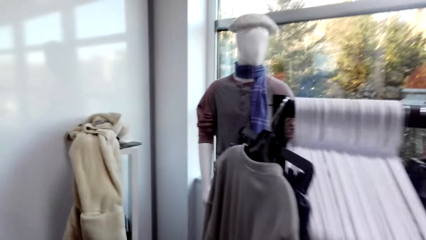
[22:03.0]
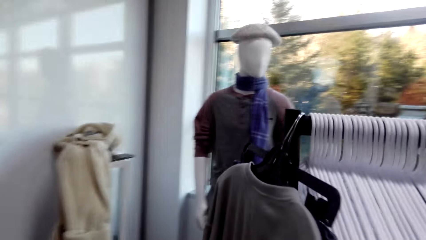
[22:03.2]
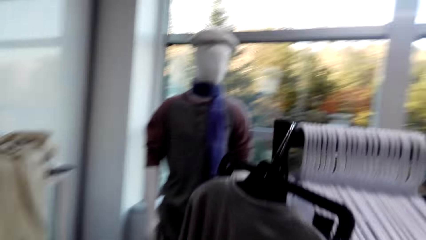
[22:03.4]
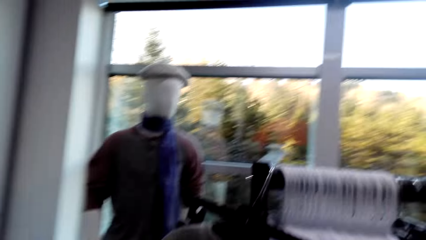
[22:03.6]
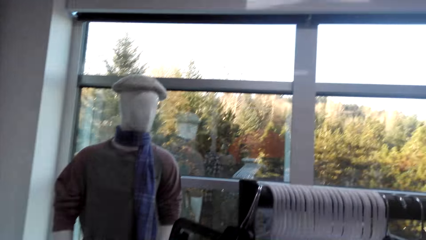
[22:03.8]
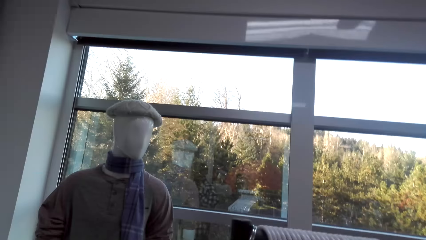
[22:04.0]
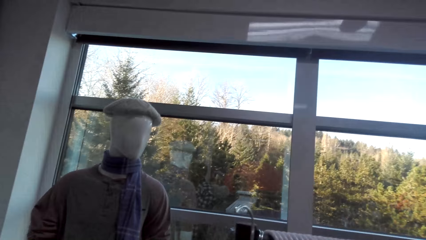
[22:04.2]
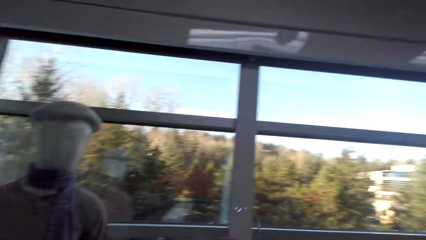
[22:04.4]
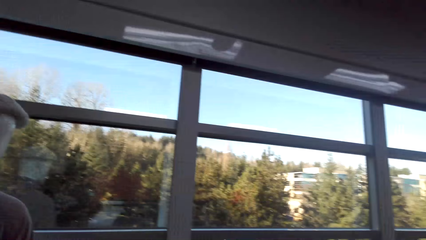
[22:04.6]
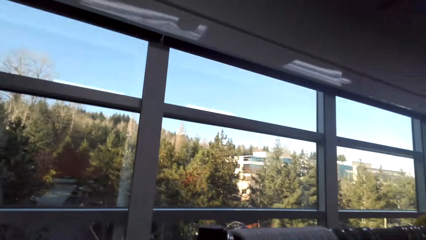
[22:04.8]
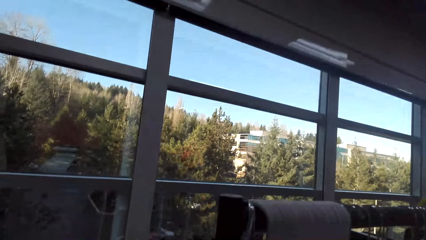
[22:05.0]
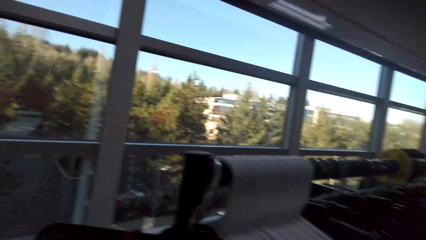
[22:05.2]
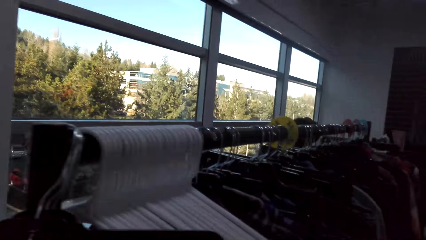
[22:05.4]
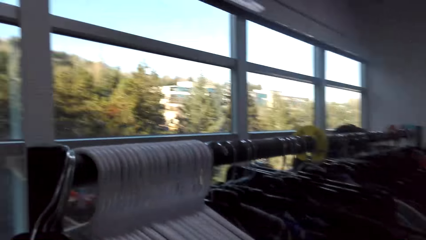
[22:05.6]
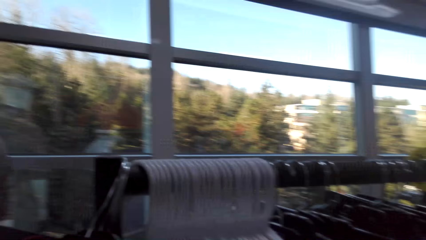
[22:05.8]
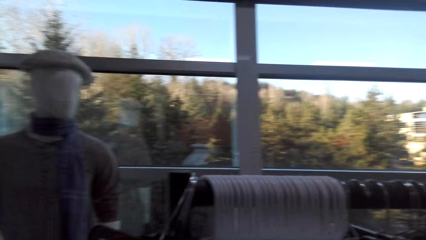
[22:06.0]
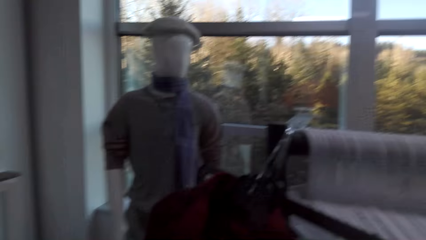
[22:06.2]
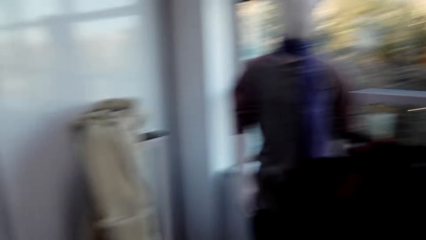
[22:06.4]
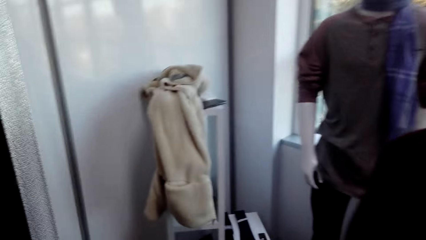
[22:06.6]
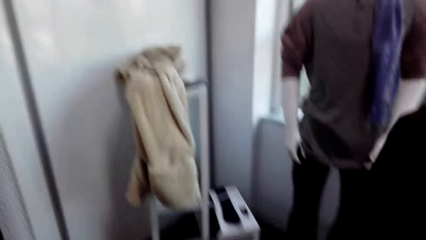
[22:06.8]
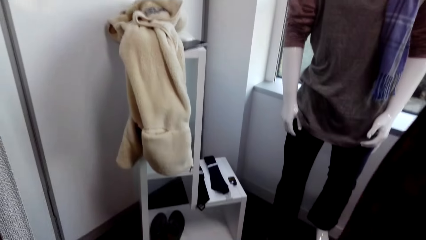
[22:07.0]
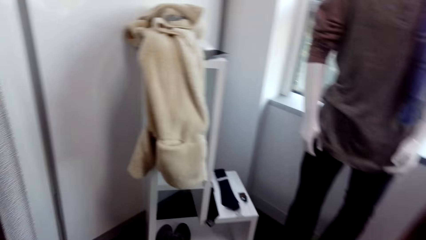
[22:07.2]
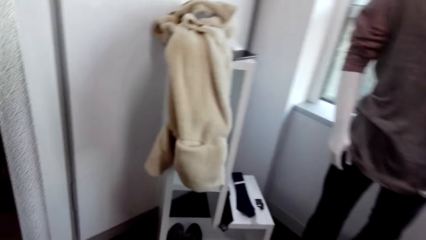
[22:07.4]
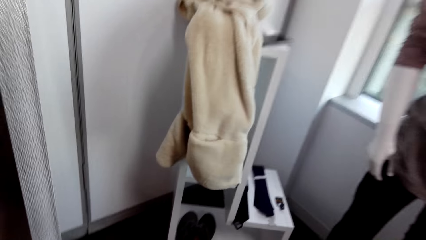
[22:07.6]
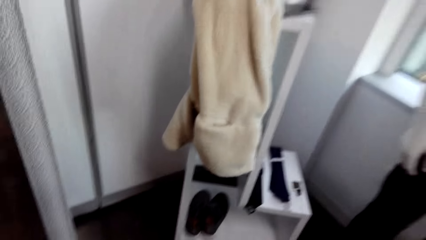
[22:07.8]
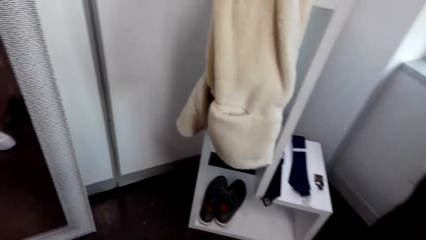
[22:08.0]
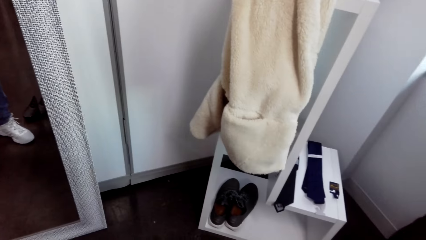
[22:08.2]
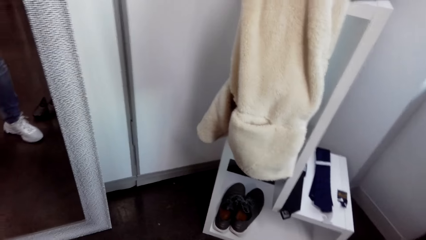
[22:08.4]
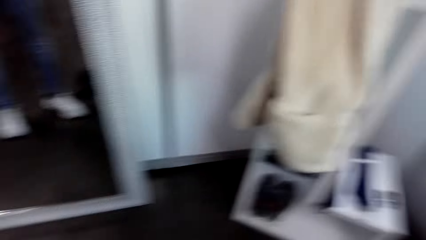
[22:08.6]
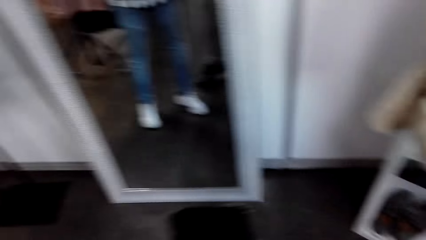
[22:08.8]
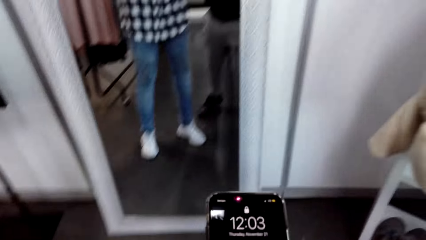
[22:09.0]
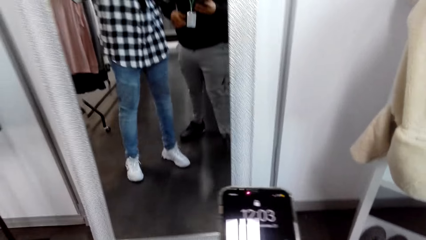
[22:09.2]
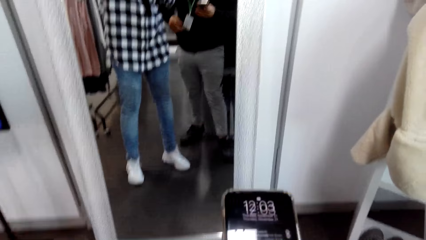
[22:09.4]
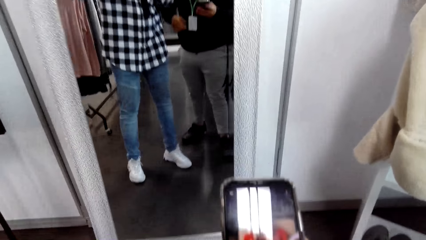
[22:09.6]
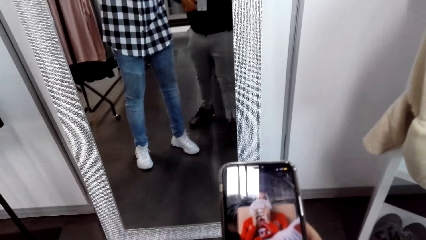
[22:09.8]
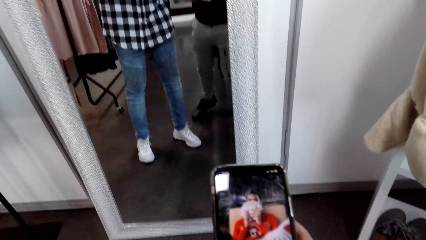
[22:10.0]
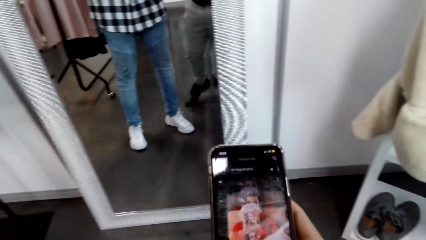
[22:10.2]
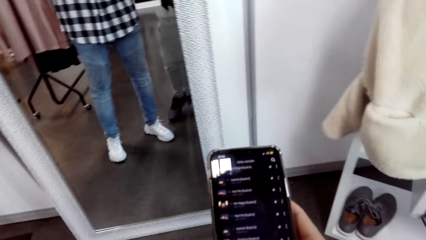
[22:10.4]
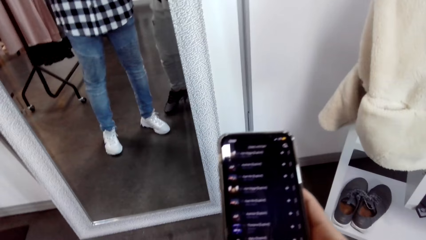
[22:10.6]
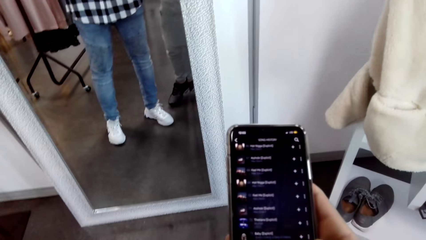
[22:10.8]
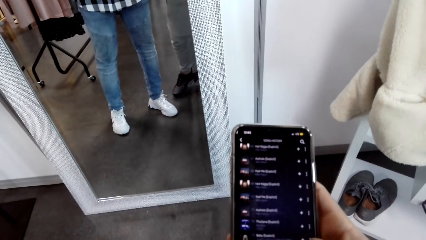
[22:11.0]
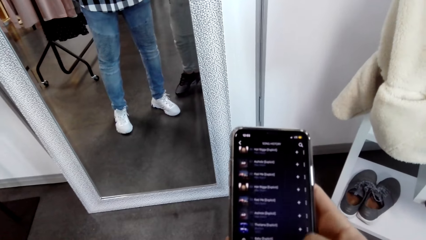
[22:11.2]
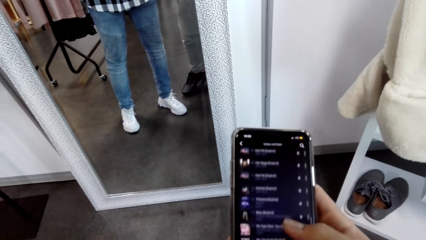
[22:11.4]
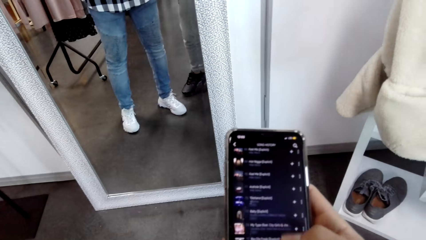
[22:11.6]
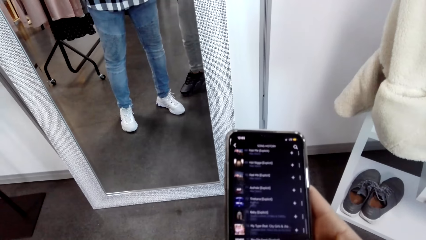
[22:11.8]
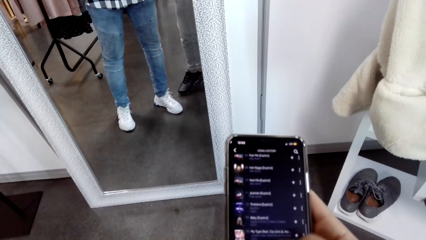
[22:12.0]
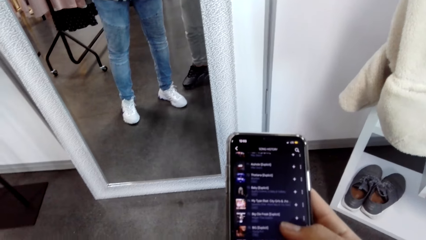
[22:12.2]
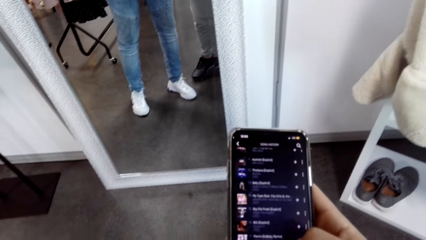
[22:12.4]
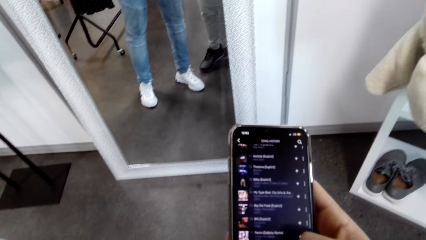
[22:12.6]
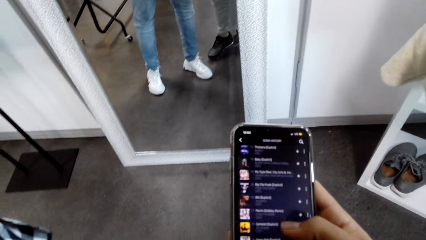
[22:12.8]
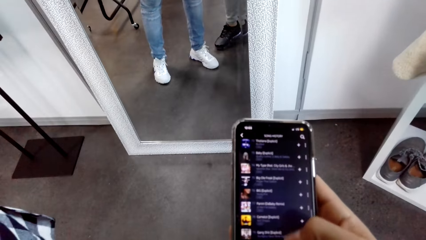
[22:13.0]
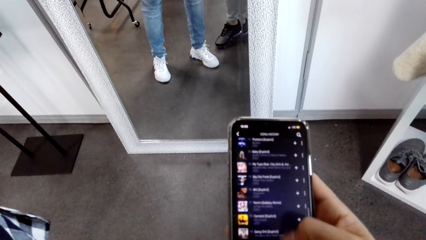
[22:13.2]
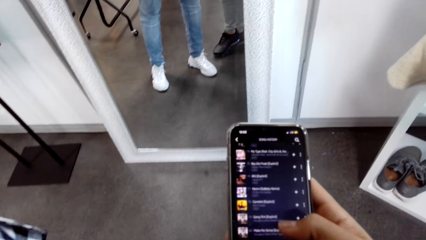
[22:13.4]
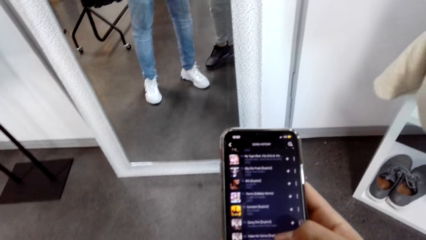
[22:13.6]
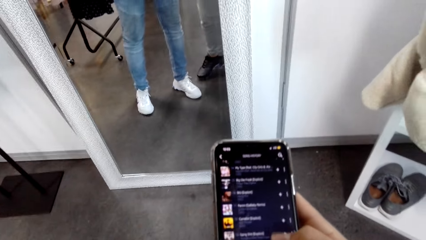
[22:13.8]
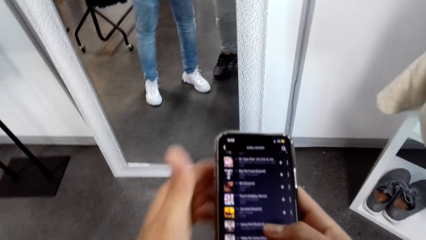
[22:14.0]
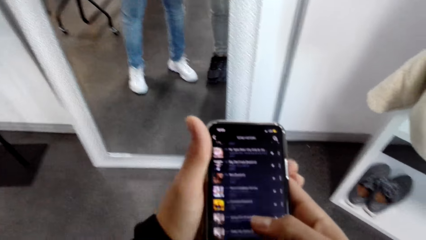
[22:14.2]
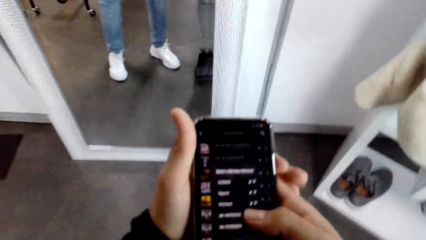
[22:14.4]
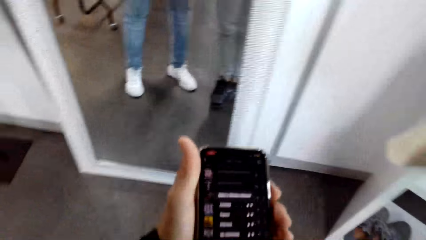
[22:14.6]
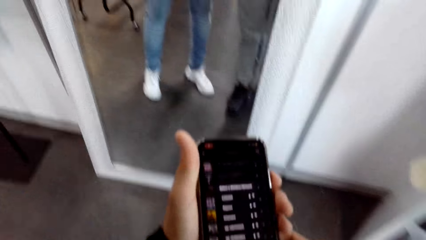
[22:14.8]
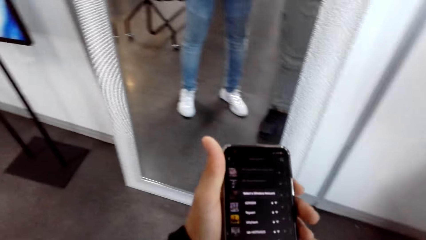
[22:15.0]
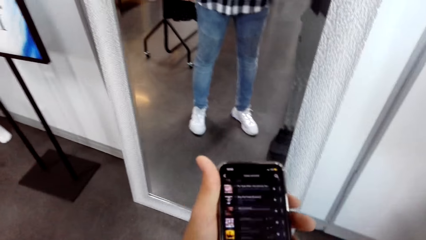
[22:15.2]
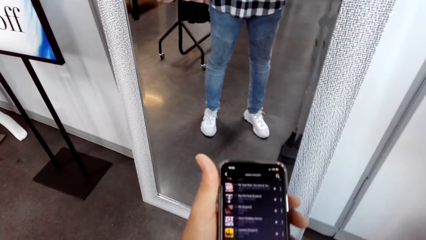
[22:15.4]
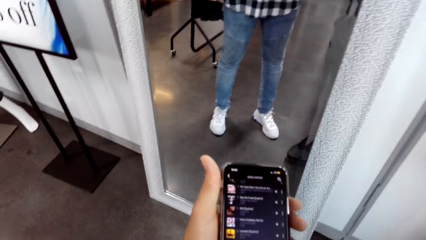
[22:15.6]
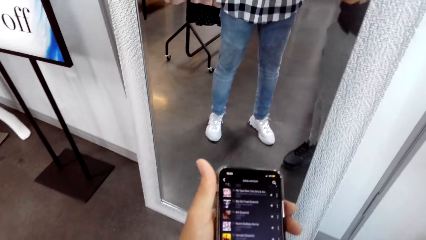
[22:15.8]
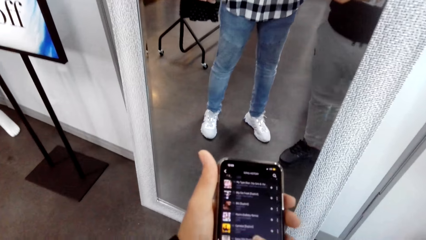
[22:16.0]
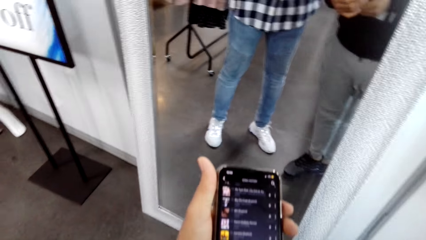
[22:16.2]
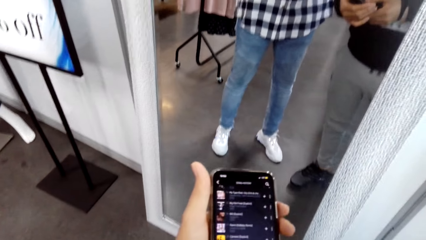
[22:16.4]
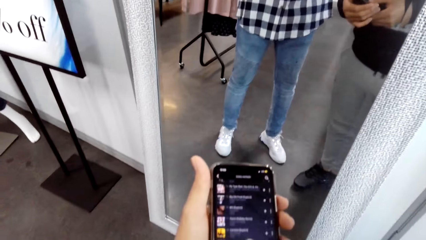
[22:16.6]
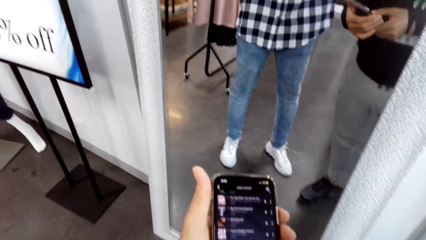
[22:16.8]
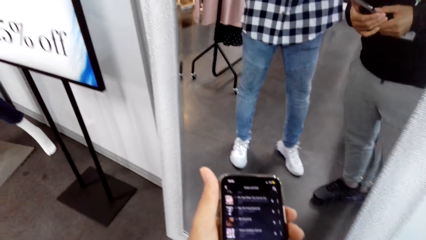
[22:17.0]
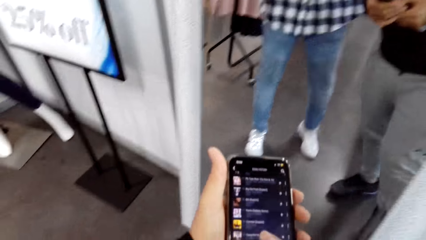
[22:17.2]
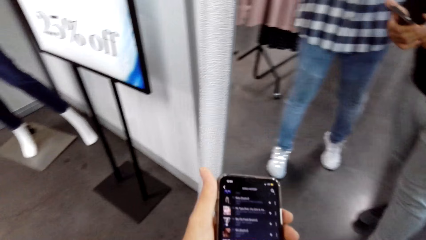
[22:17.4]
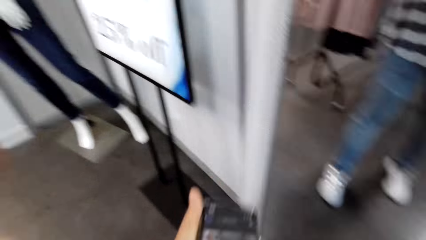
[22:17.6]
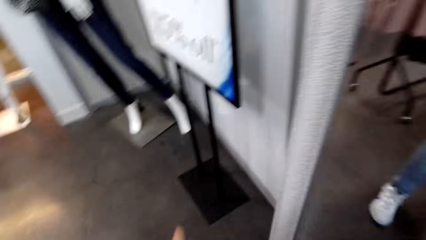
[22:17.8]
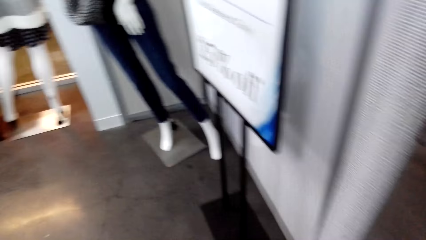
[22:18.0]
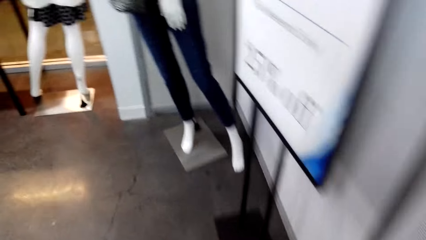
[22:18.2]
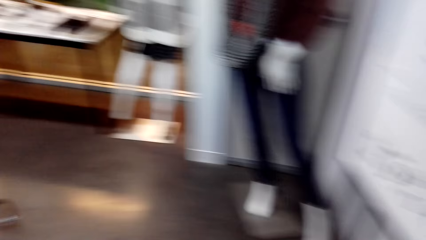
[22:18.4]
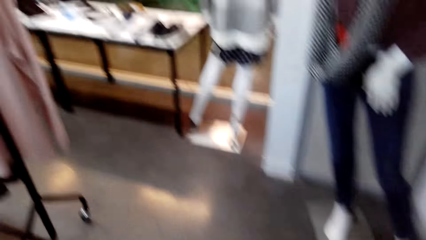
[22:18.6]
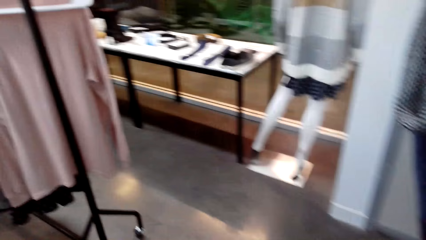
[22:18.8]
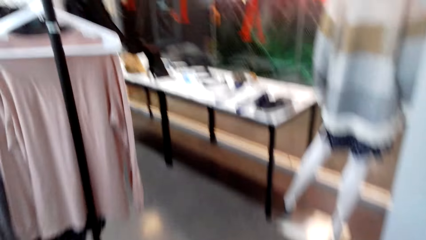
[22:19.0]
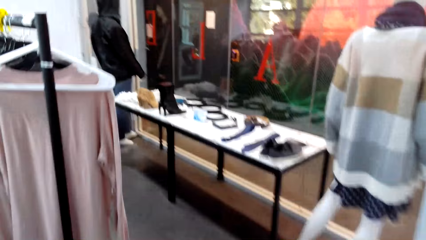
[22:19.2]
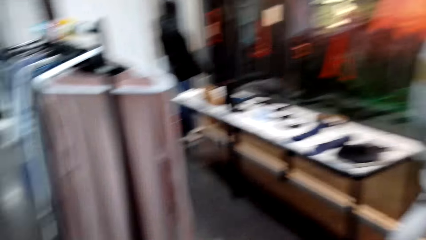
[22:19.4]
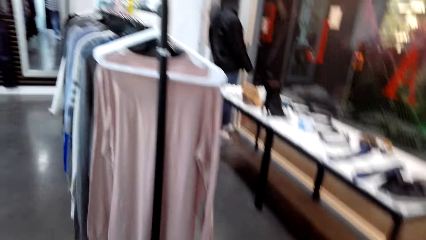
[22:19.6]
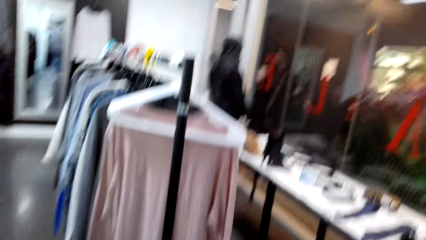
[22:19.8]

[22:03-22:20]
The camera wearer hangs the shirt. He presses his phone. He walks on.
